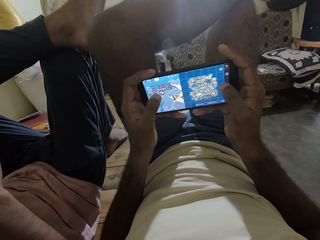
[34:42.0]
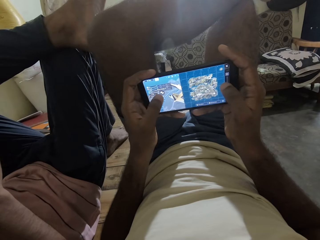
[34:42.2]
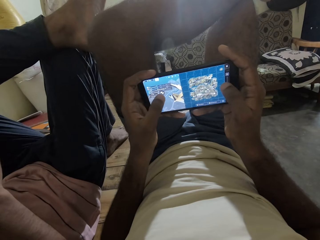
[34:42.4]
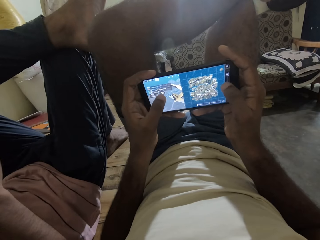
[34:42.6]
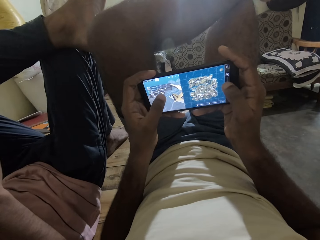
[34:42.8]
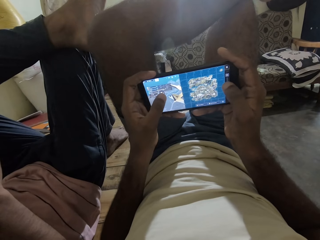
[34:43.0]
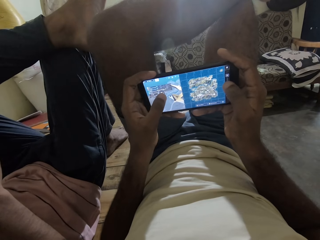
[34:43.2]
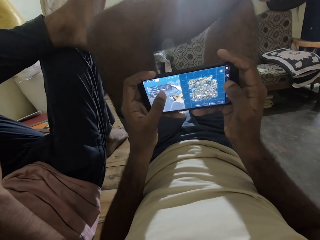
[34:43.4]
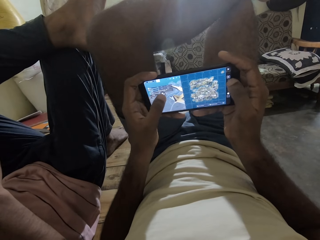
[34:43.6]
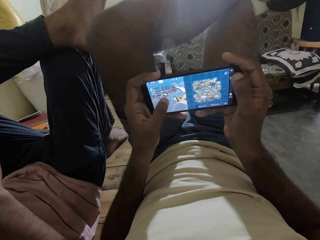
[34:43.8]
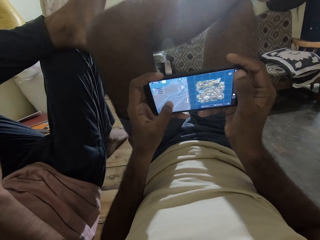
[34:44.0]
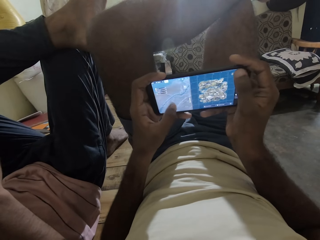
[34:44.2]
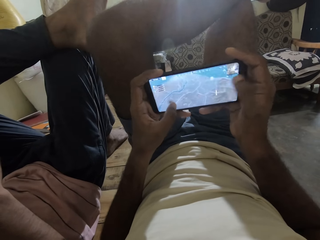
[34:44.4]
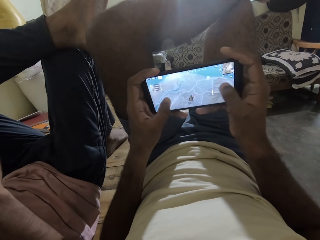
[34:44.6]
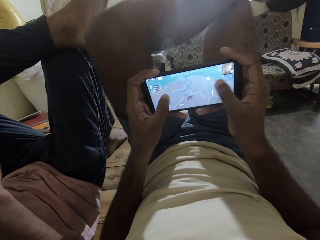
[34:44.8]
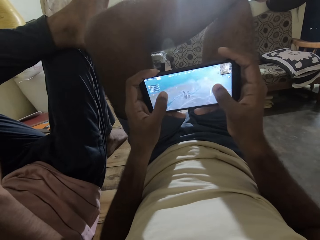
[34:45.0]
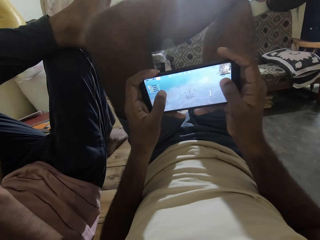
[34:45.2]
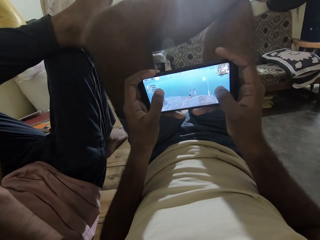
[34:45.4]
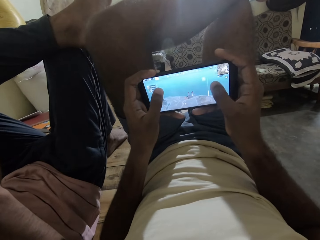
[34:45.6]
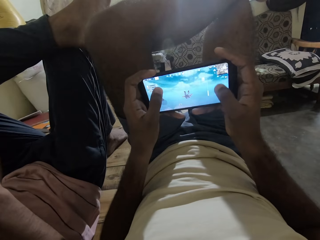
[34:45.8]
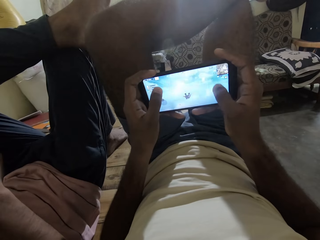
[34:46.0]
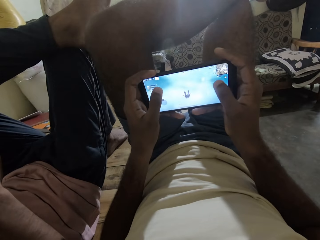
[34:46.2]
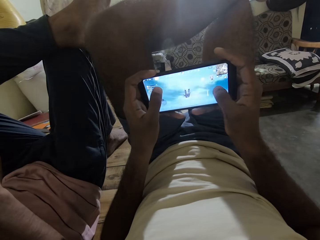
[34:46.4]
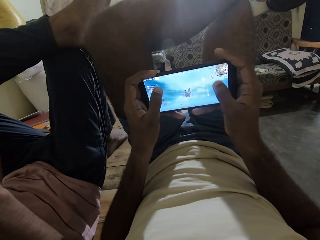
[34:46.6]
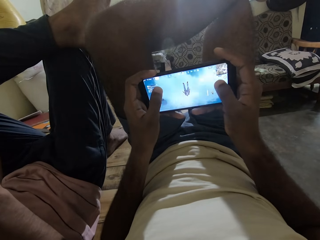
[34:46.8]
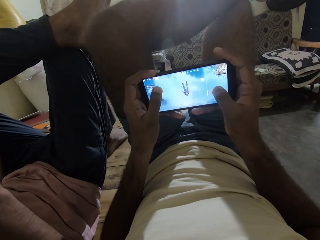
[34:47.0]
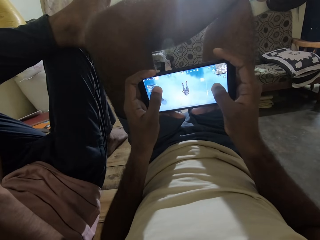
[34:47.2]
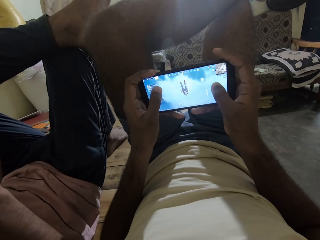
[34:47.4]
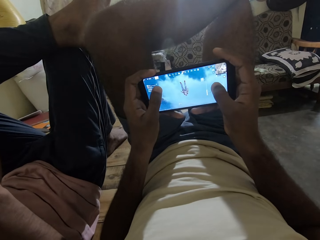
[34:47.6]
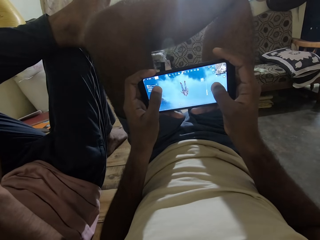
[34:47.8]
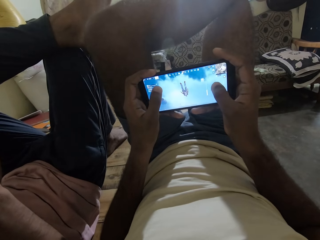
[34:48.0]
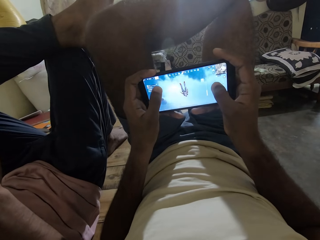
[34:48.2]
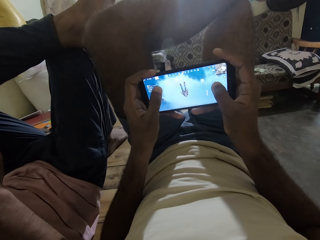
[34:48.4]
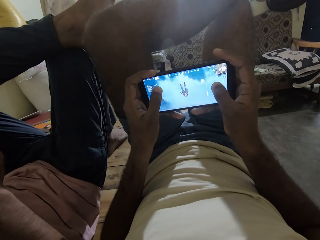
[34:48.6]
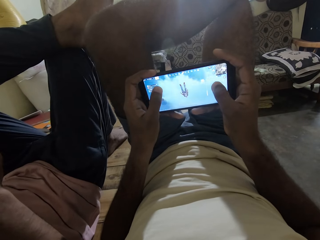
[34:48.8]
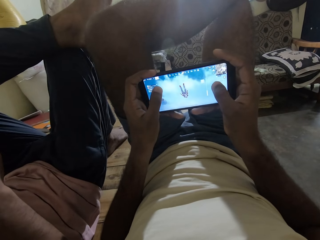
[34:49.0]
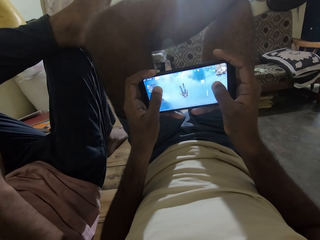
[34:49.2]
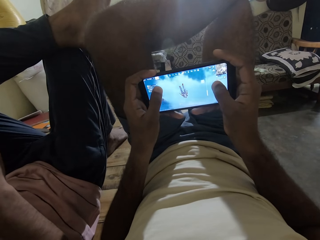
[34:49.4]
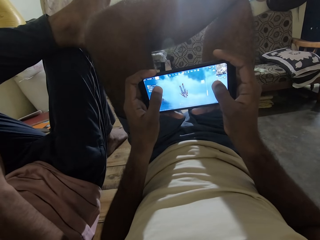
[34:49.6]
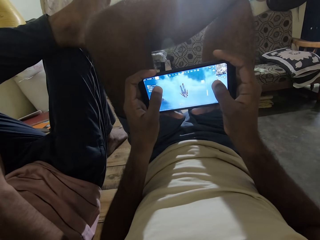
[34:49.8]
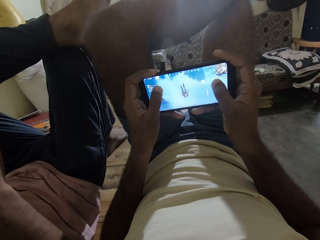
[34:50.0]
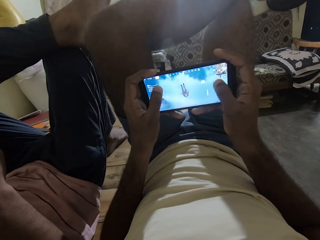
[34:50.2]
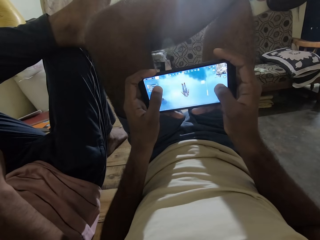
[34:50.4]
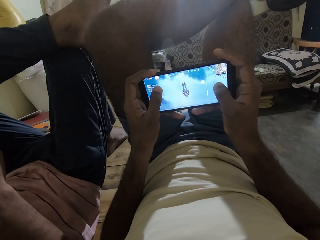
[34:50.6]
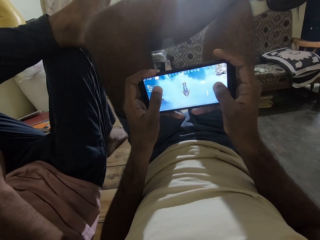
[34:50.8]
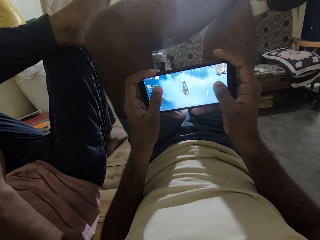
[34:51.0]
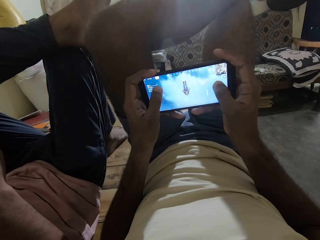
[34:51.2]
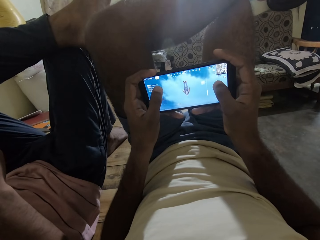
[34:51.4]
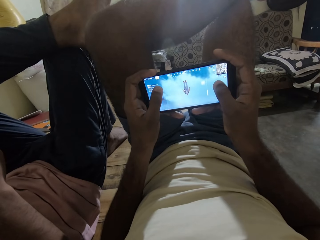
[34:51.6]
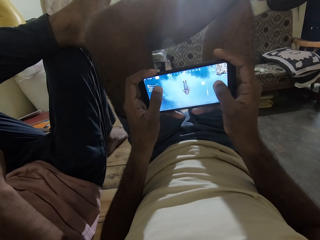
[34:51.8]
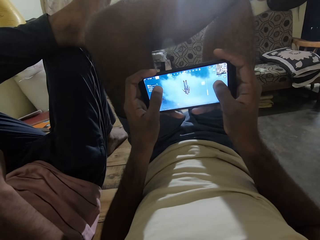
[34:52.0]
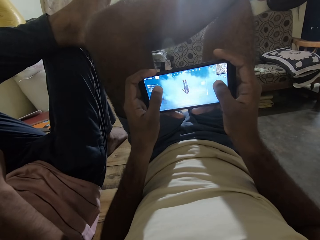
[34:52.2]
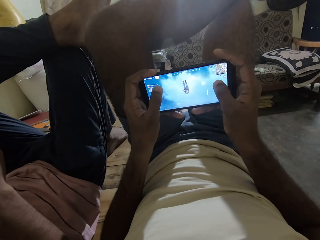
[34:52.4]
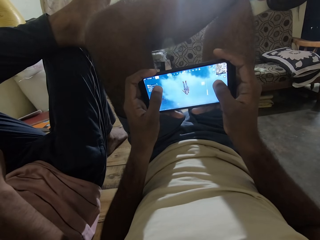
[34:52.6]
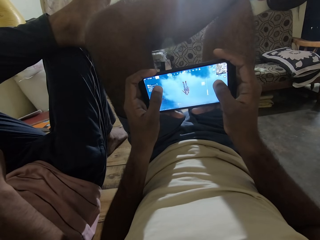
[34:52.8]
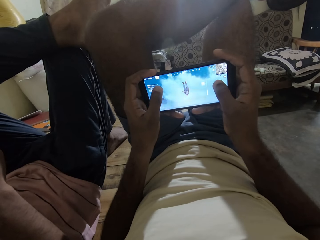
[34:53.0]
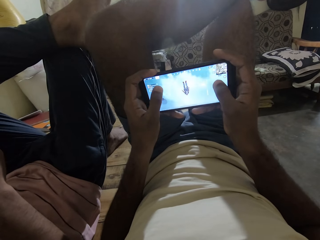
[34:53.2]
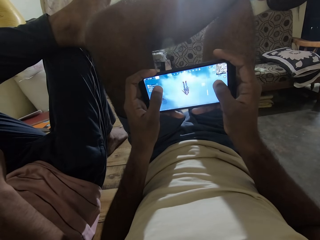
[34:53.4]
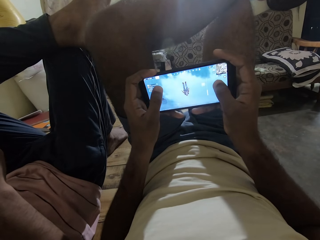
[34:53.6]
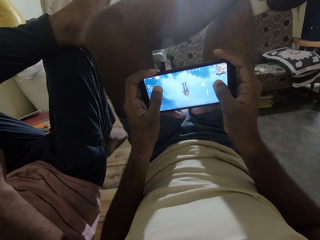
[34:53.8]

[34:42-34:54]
The camera wearer interacts with the man.

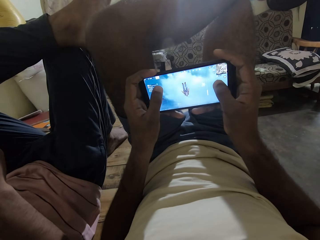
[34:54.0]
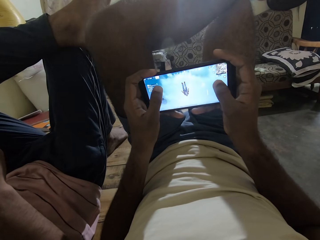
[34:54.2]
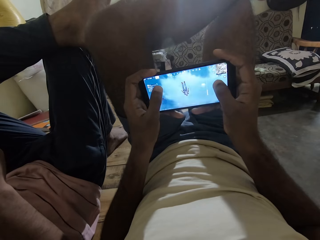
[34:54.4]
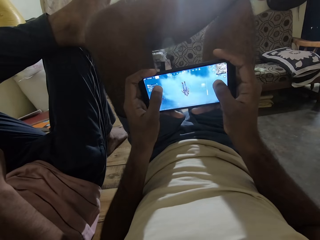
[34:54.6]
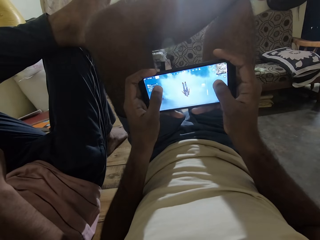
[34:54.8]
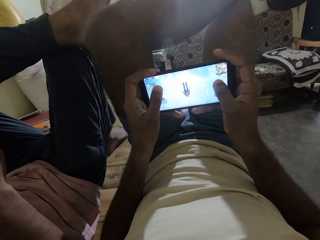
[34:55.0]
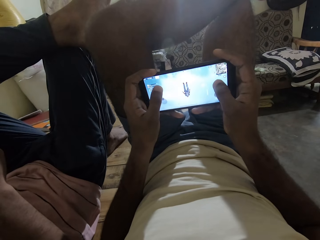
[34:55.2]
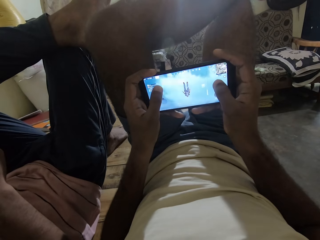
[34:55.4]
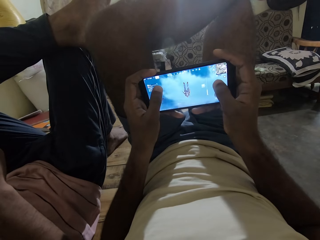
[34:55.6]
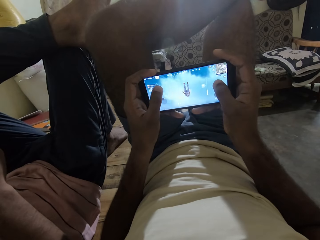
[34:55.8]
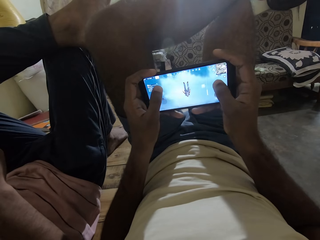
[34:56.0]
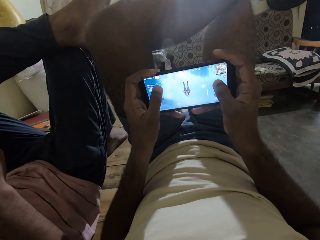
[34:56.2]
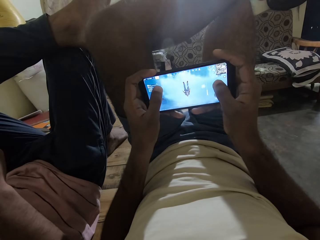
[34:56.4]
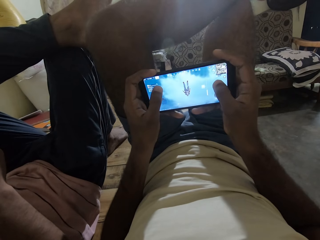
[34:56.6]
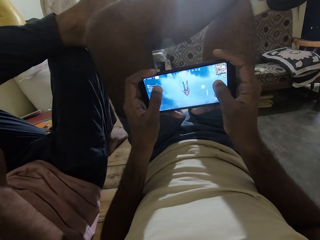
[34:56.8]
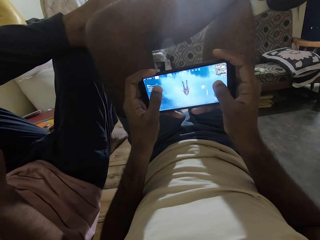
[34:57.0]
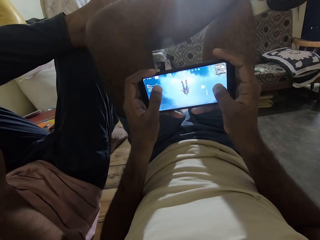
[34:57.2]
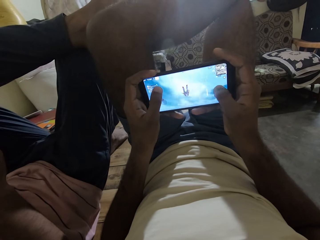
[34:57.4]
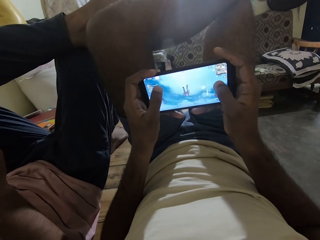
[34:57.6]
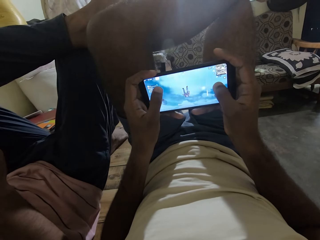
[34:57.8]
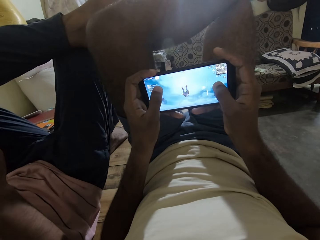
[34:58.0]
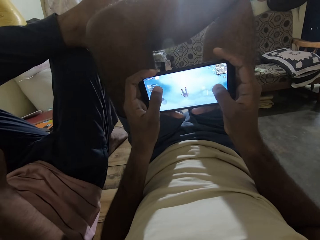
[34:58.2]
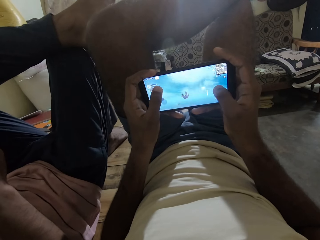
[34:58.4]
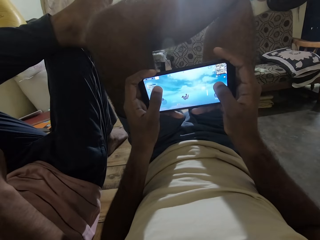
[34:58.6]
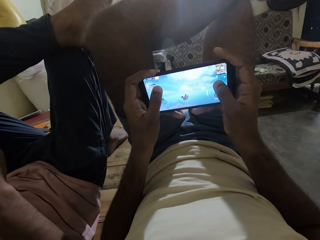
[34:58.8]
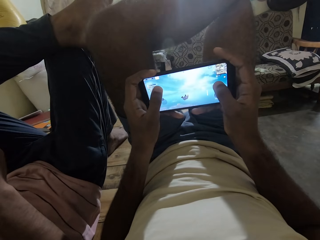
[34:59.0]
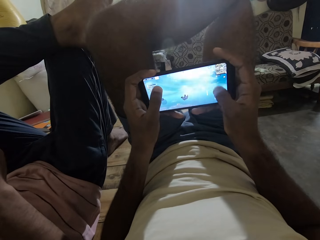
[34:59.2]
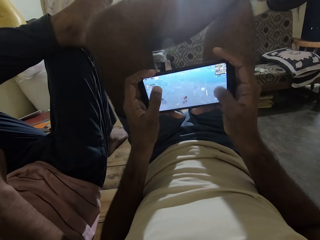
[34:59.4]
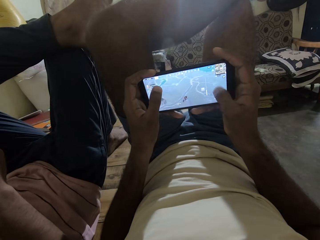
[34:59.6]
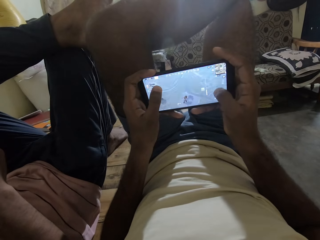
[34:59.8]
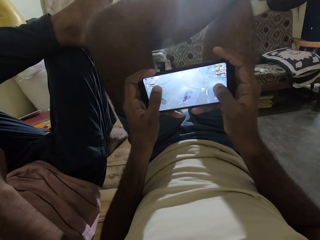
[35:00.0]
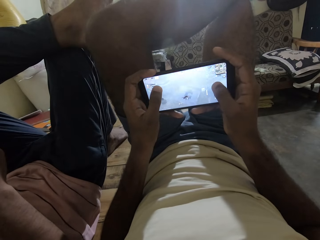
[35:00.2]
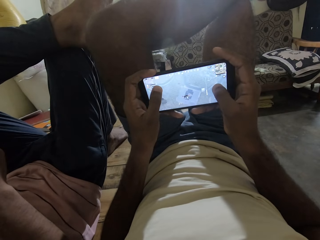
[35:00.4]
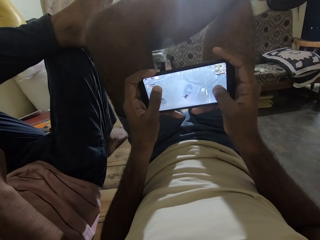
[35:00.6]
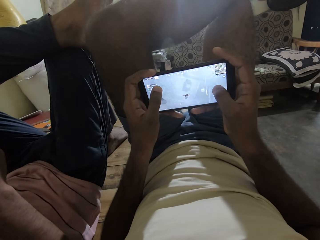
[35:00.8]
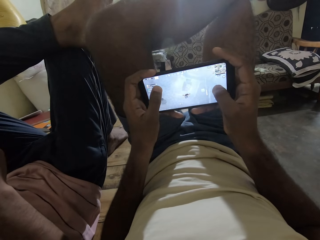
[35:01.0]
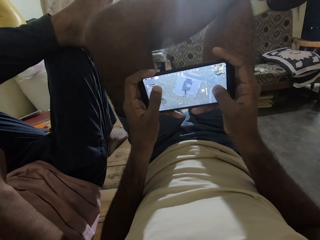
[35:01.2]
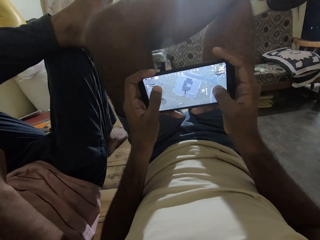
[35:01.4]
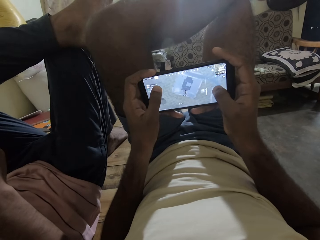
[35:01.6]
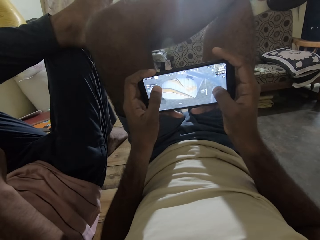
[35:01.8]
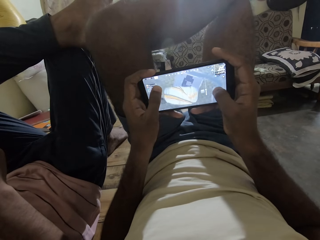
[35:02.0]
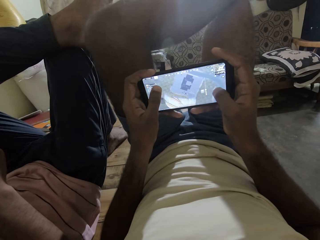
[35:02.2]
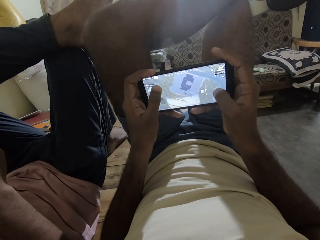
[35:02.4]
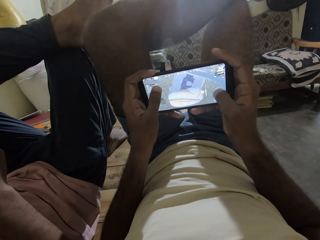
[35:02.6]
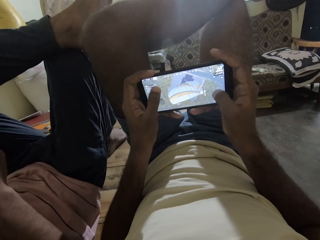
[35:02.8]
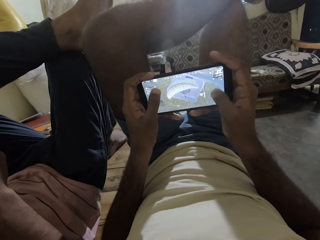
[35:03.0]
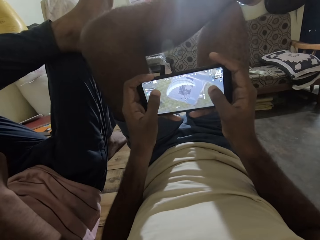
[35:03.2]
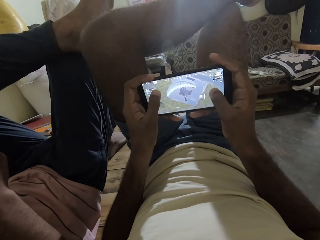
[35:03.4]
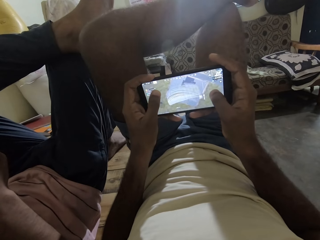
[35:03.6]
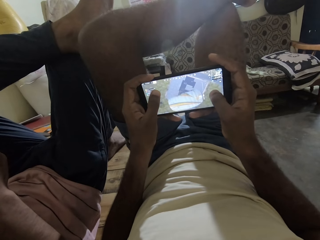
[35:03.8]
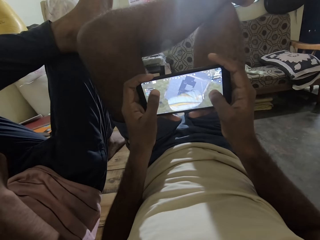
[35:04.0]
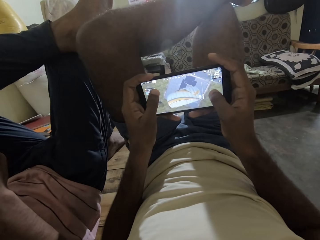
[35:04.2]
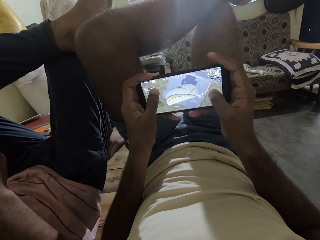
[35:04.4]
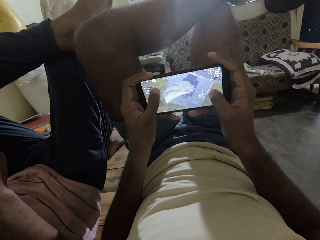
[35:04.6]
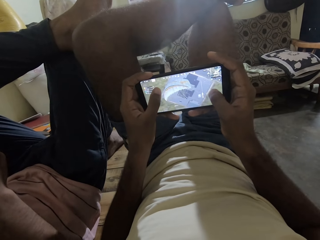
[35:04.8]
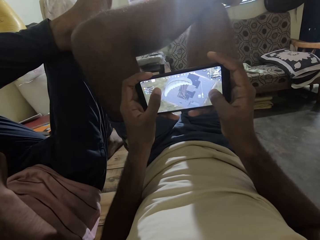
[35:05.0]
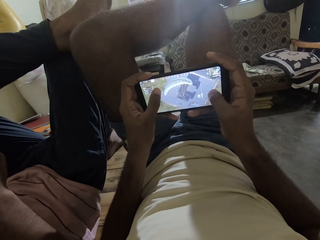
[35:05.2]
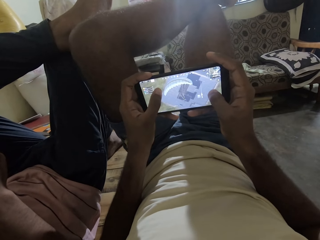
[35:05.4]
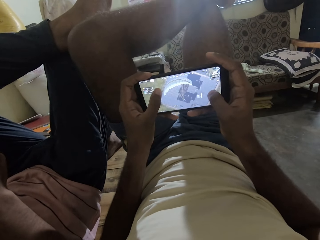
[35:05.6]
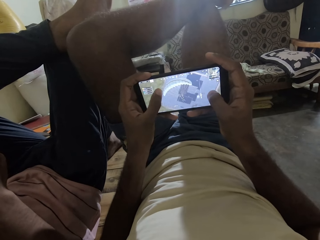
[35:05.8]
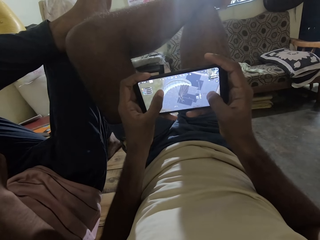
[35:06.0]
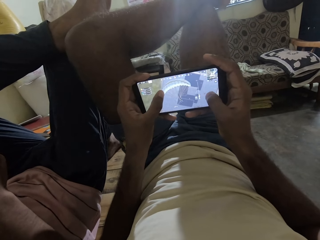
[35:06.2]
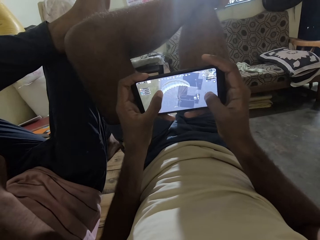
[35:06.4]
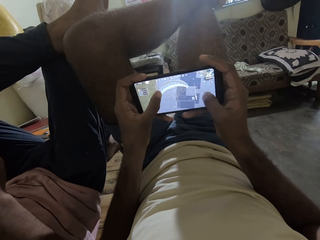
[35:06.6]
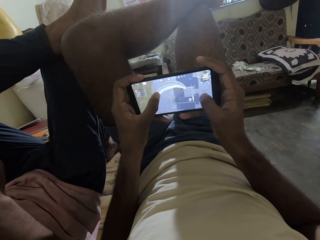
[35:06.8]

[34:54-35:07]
The camera wearer interacts with the man. They interact with the man again.
